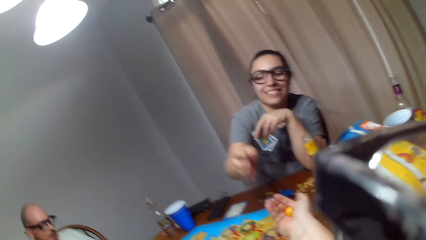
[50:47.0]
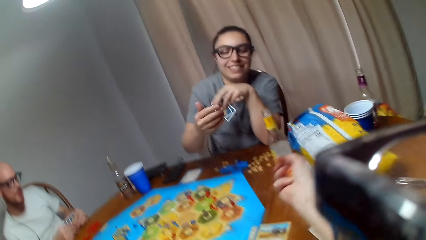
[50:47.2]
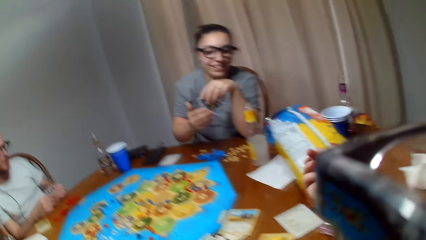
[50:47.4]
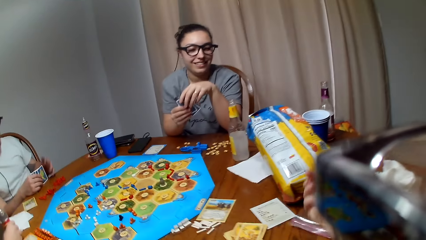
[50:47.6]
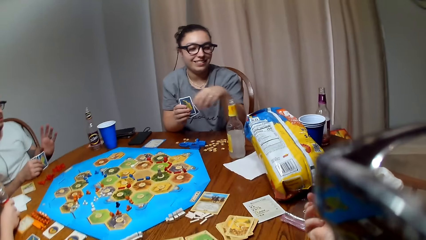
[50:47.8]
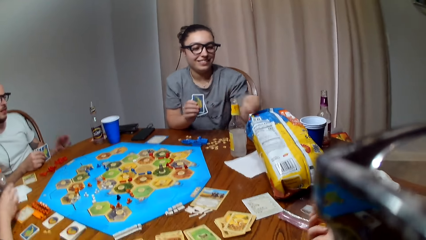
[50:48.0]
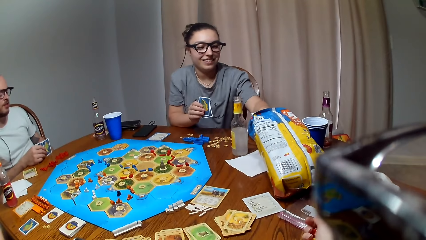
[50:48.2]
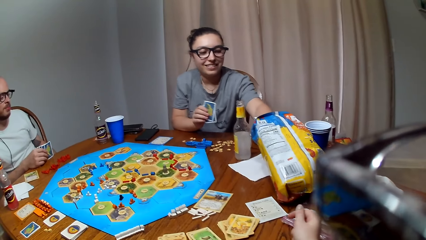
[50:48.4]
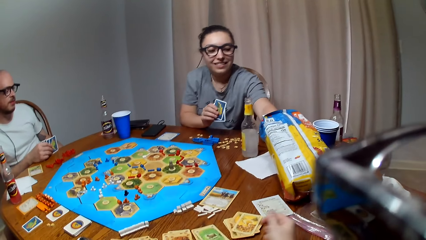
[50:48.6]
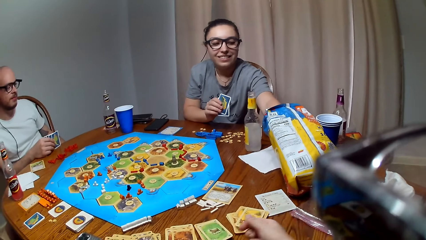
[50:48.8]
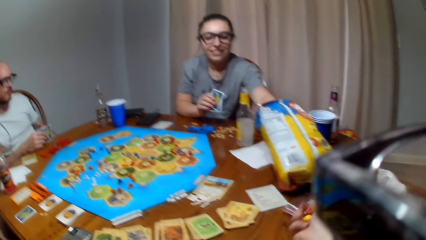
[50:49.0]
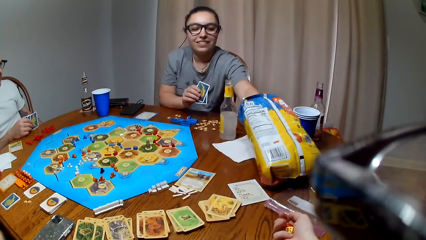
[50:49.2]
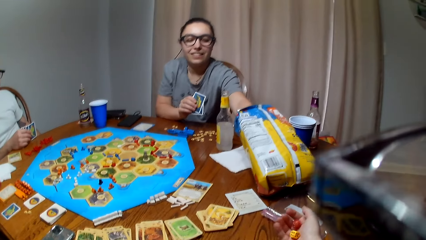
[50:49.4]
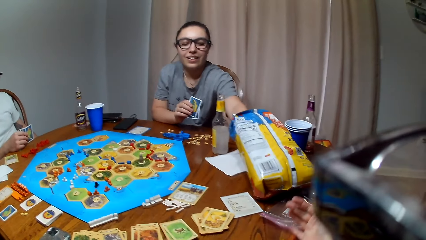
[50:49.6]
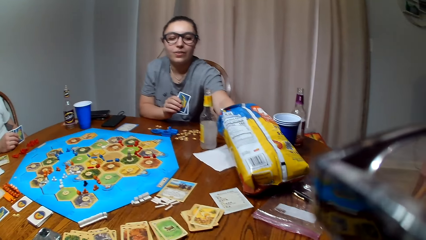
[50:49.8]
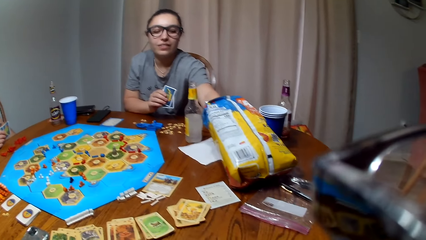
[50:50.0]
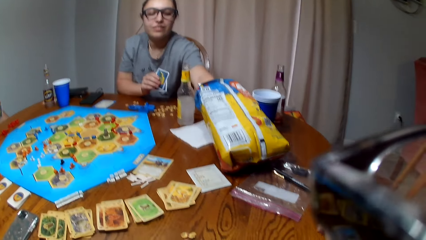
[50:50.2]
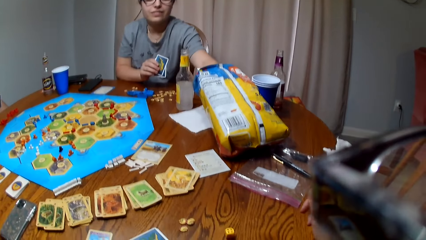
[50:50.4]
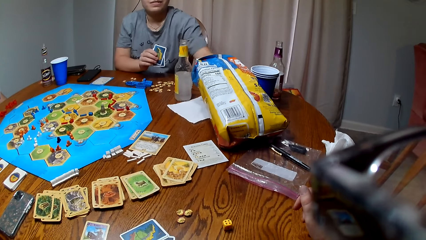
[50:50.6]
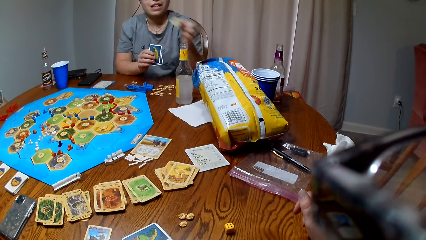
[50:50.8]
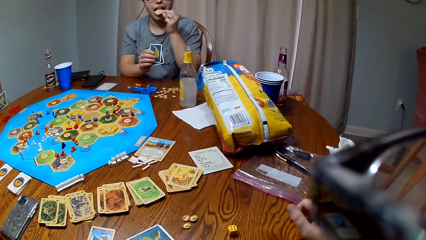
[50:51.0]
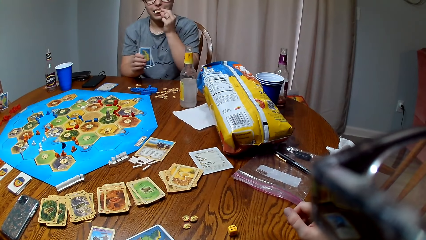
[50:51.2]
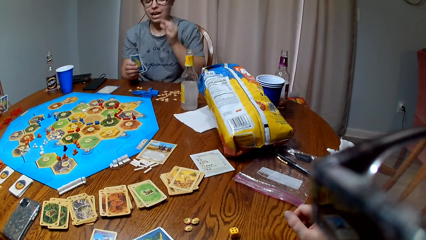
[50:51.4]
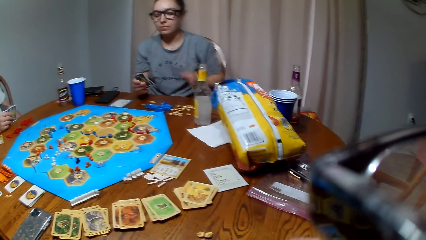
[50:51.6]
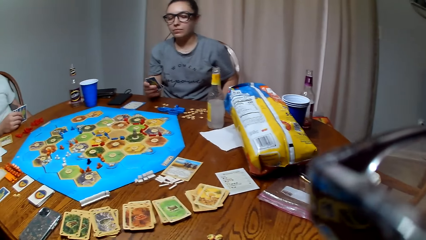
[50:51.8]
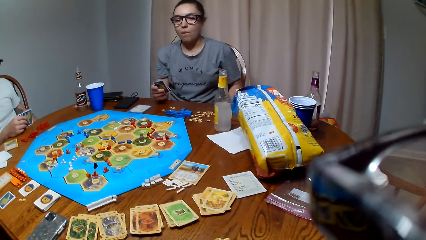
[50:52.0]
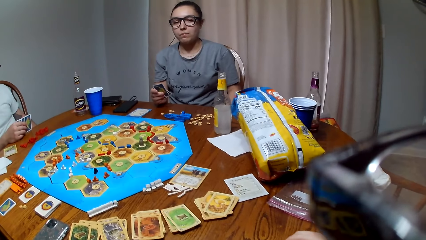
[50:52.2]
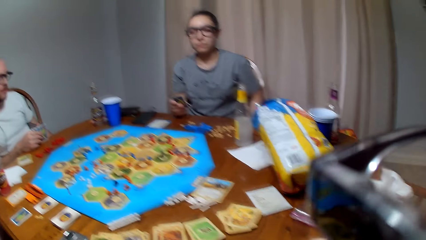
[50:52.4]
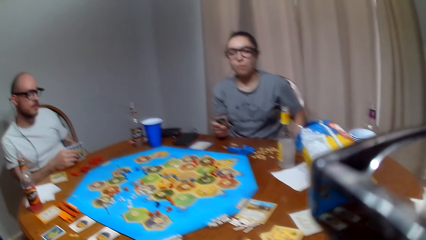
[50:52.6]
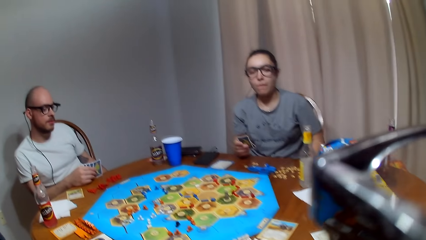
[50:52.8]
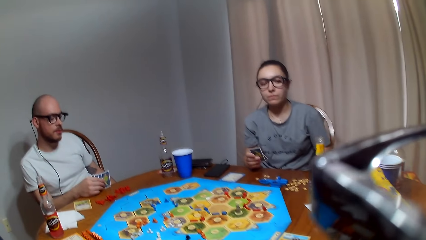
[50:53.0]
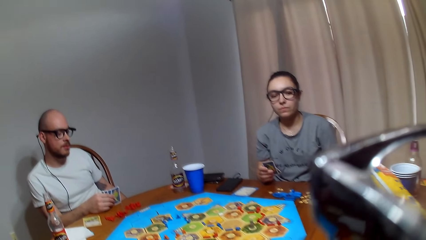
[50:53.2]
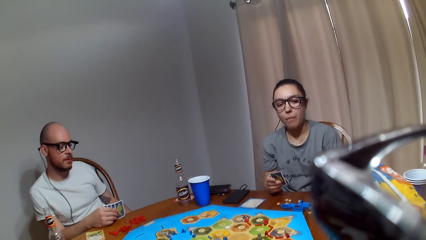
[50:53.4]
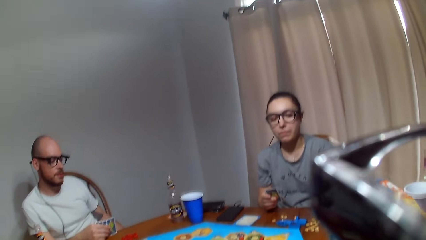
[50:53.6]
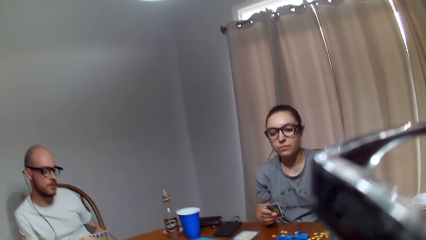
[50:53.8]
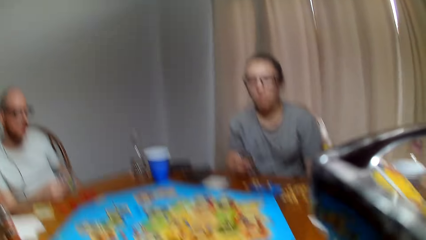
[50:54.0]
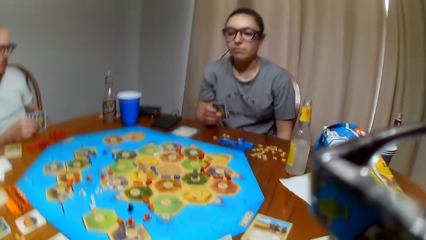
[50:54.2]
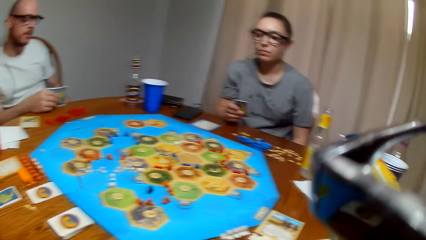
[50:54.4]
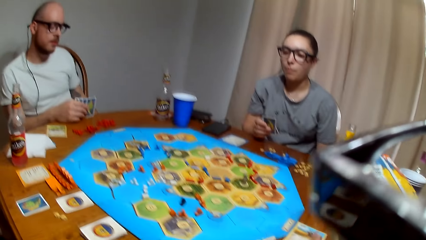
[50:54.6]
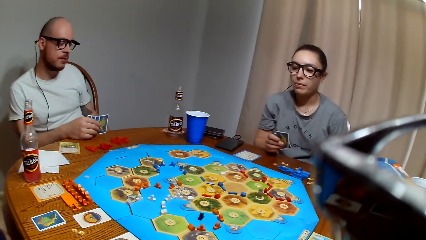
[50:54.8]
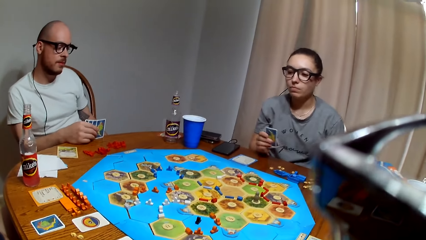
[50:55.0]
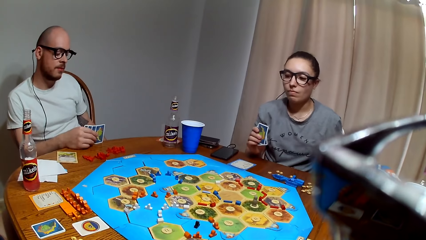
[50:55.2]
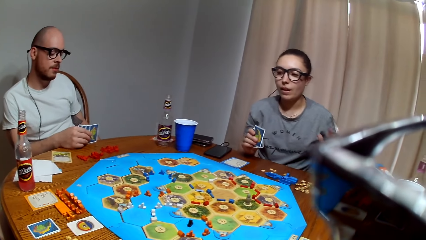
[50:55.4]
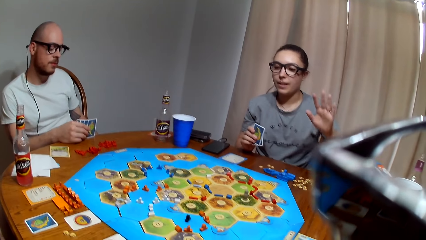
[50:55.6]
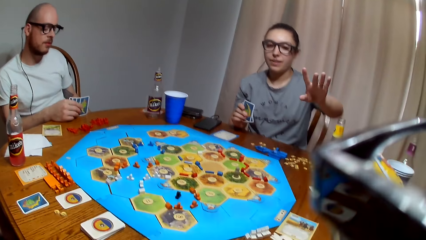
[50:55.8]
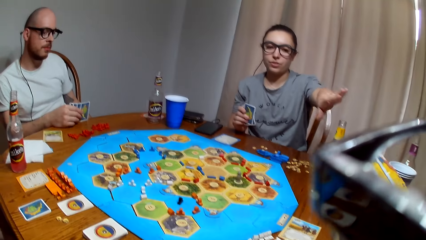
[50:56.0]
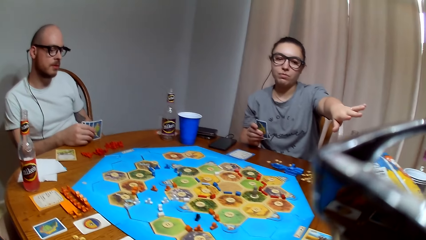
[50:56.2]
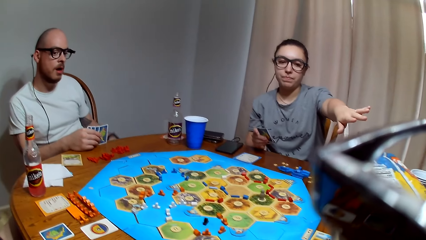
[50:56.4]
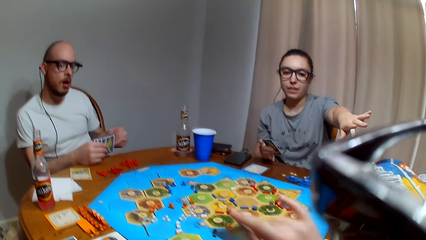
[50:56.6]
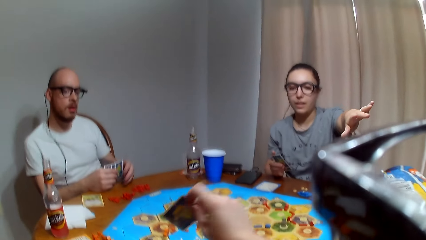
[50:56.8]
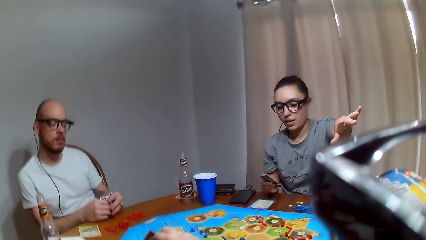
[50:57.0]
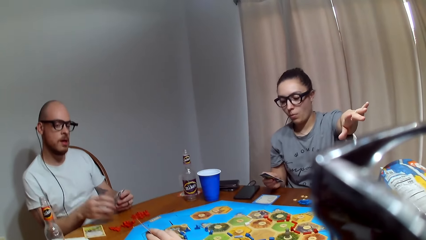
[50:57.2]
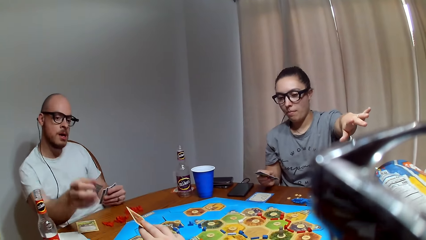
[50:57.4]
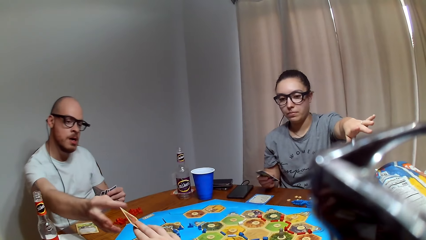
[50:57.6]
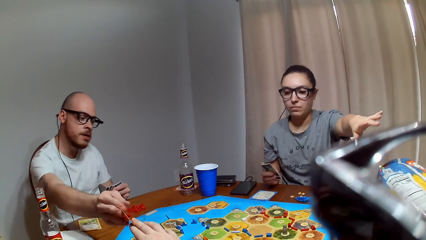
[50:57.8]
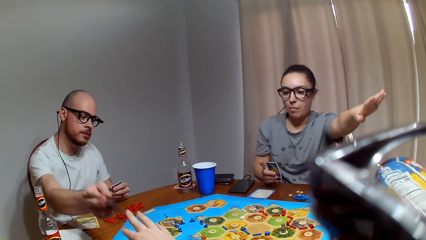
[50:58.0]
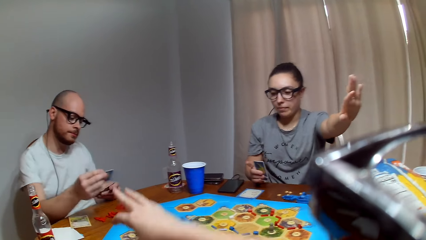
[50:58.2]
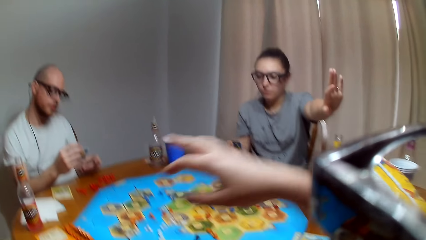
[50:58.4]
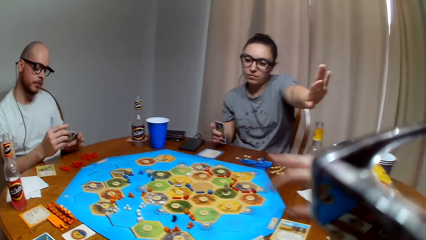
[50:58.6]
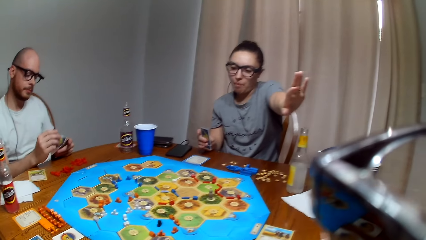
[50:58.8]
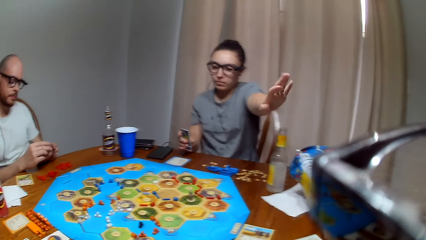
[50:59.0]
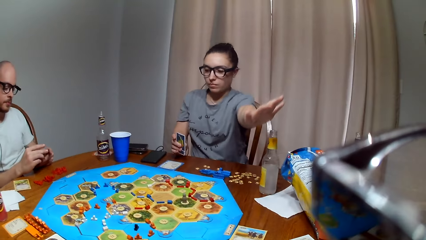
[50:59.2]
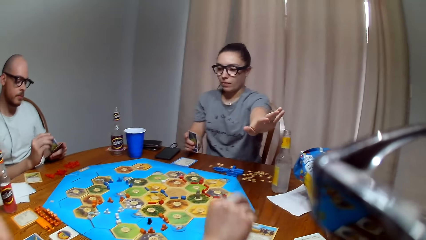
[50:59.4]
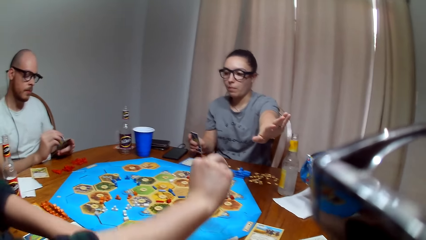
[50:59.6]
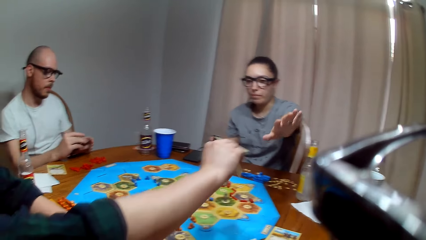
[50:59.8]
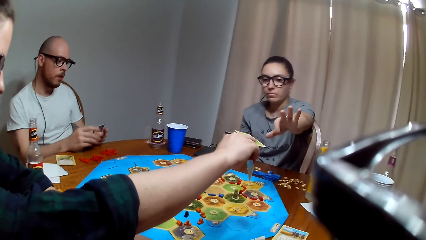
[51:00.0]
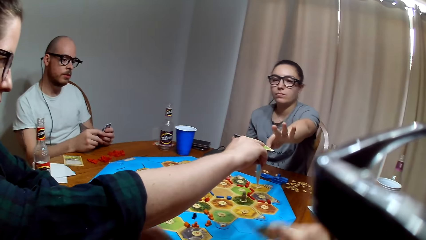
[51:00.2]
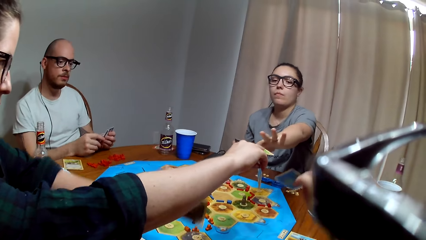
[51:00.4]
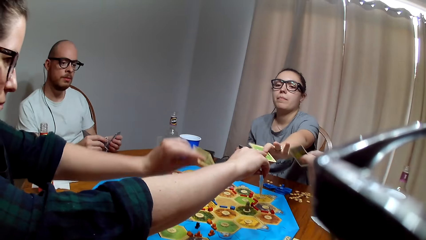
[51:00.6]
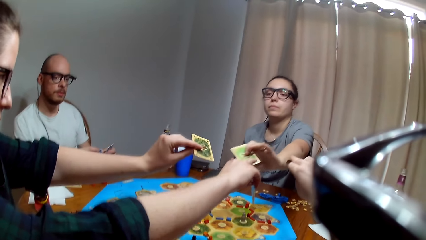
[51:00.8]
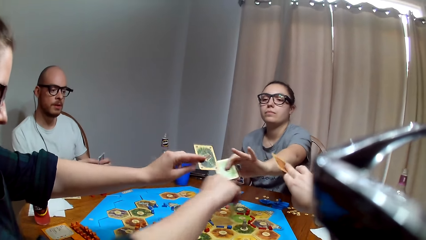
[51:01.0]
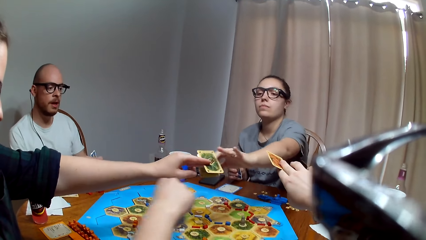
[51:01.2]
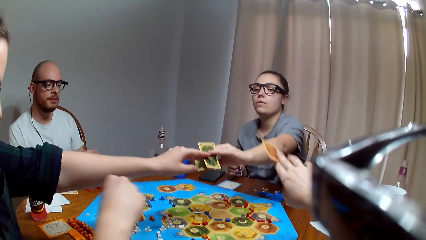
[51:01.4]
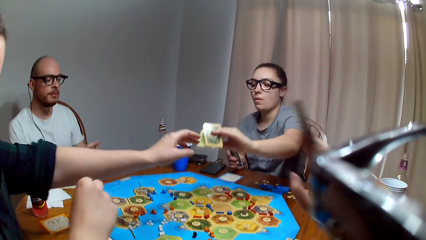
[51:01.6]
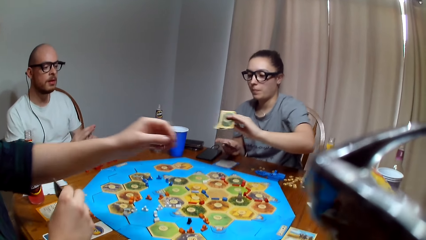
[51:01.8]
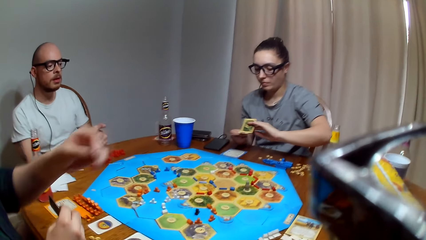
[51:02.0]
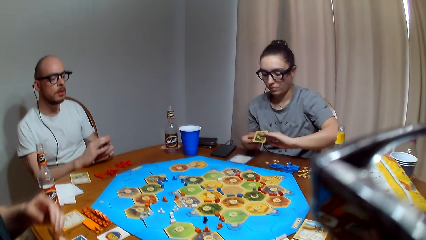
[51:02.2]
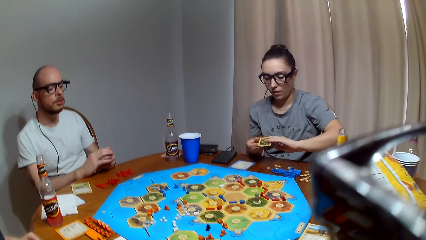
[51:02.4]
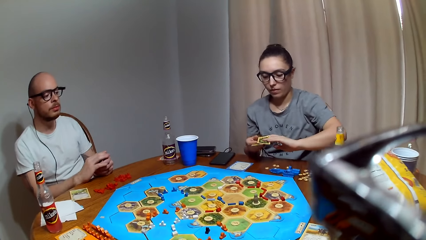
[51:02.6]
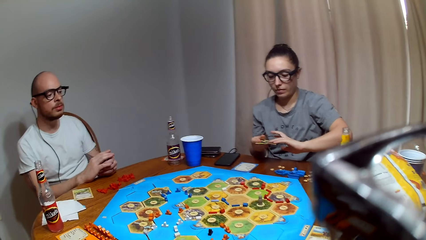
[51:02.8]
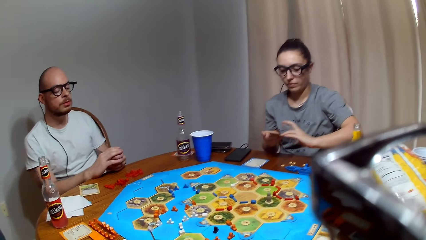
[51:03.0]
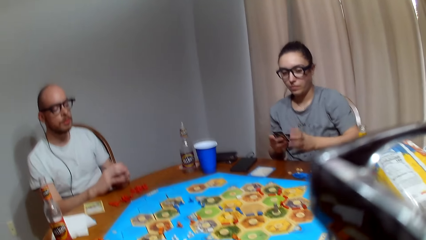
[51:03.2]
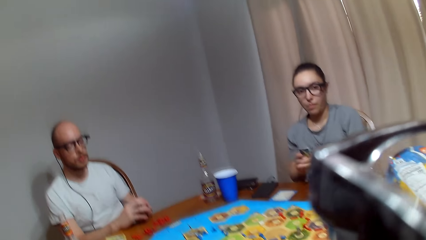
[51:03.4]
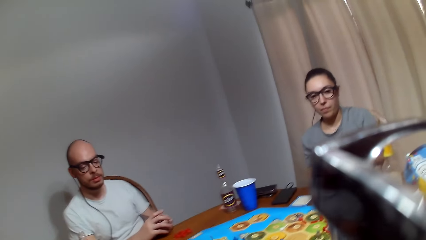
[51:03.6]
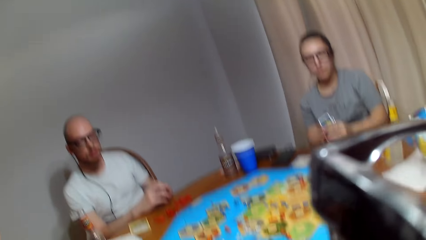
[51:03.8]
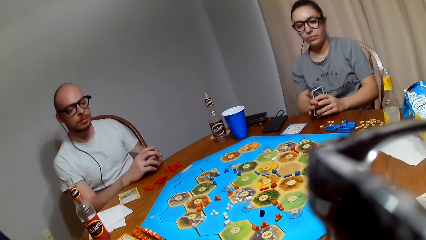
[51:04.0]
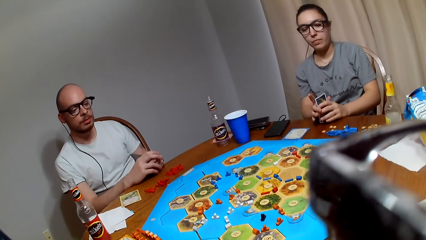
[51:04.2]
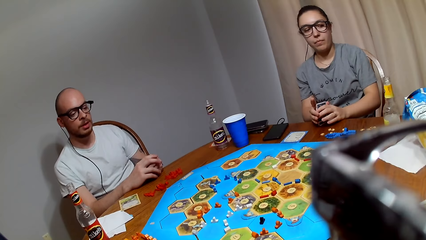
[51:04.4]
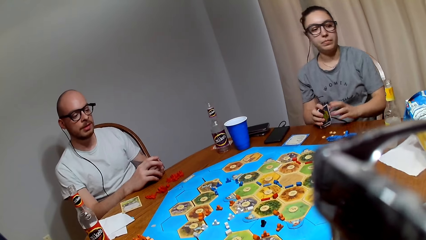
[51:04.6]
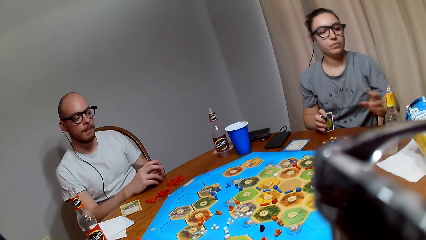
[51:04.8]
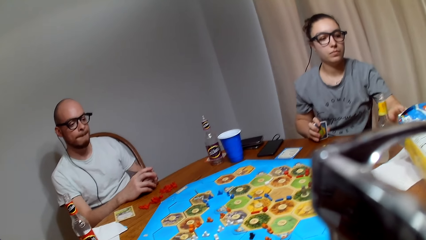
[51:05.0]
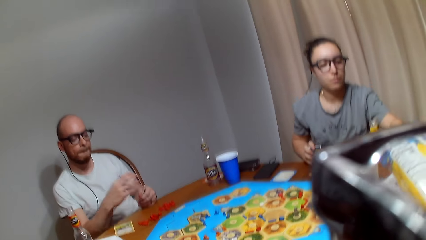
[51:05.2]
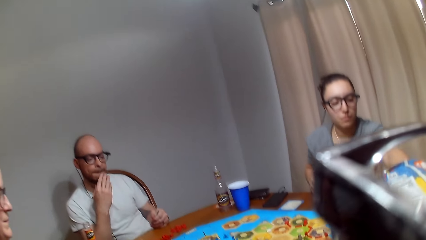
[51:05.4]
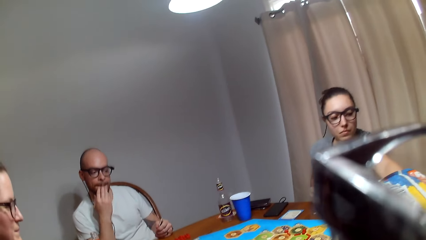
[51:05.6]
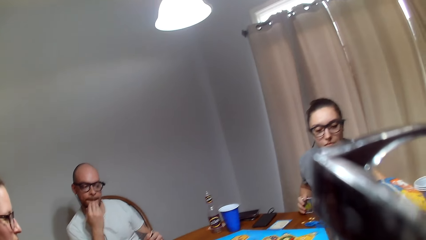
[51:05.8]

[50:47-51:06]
A man holds a card on the left hand. The camera wearer picks the dice from a lady. They shake the dice in the right hand and drop the dice on the table. The lady picks a snack from the paper bag on the table, eats the snack and raises the left hand. The camera wearer gives the man a card. The man holds the card on the left hand. The lady picks cards from another lady. The camera wearer raises the card to the first lady. The man plays a board game with a person and the two ladies. The first lady holds the cards in the hand.
